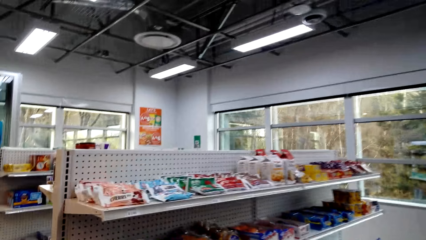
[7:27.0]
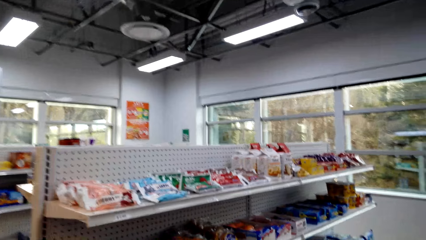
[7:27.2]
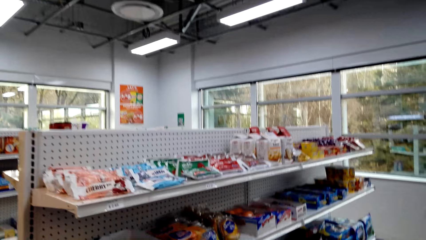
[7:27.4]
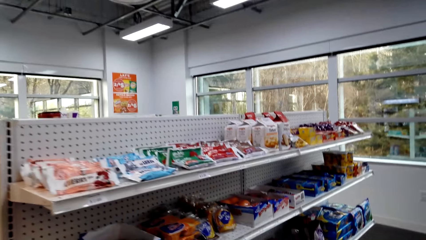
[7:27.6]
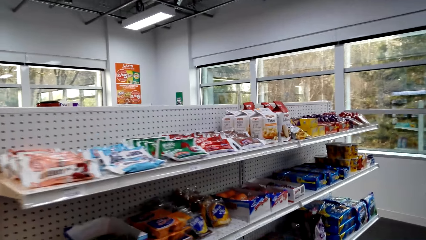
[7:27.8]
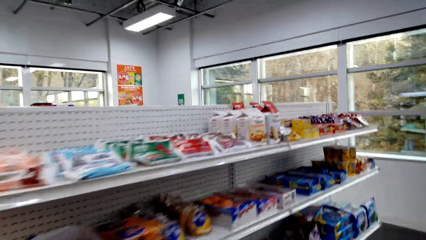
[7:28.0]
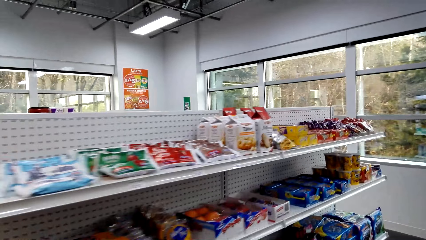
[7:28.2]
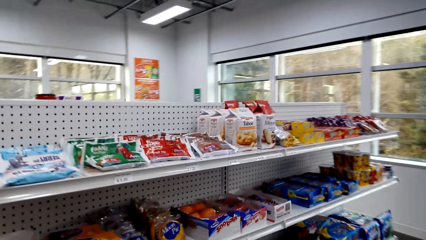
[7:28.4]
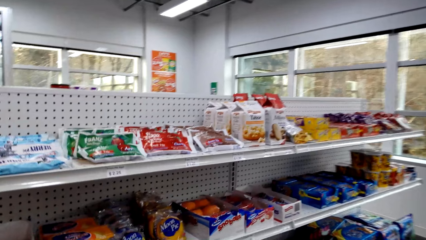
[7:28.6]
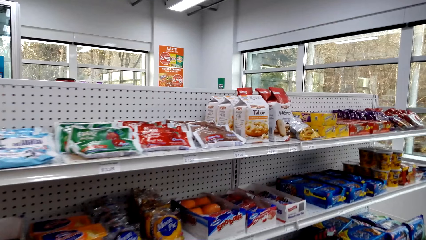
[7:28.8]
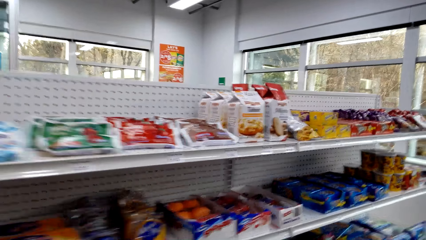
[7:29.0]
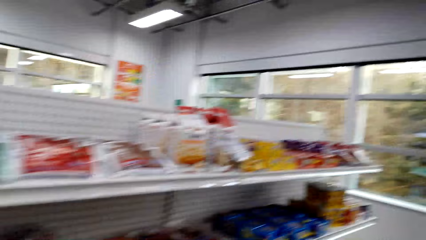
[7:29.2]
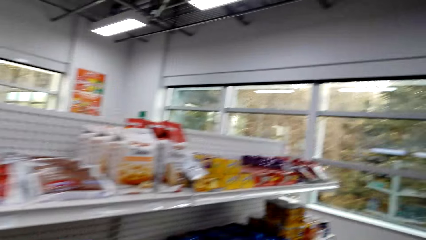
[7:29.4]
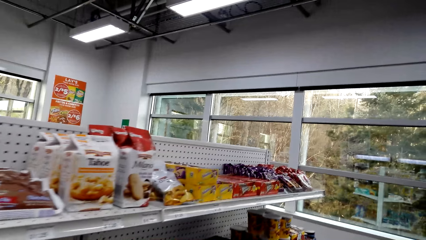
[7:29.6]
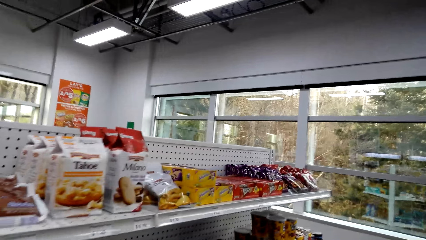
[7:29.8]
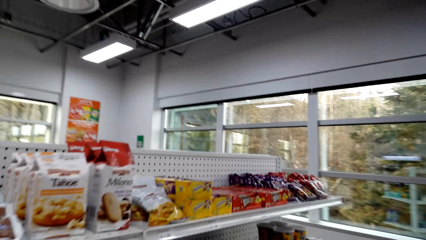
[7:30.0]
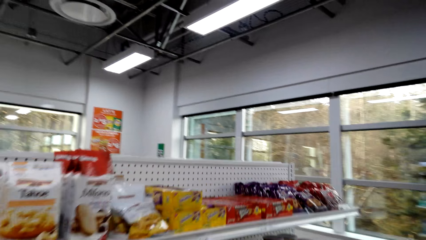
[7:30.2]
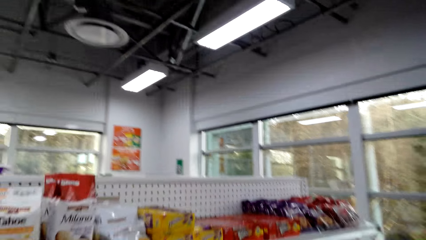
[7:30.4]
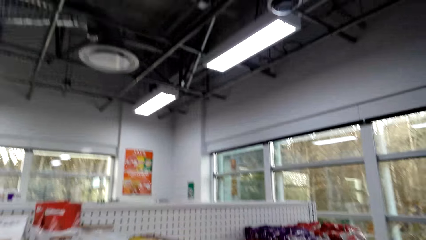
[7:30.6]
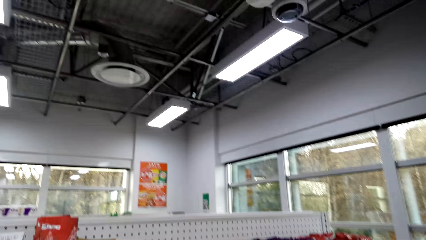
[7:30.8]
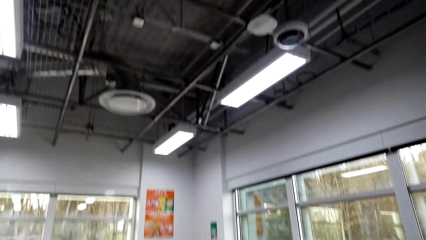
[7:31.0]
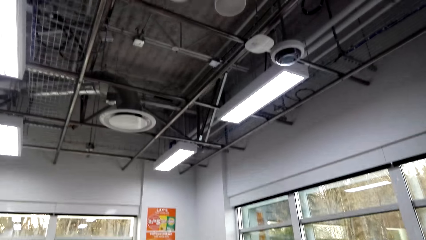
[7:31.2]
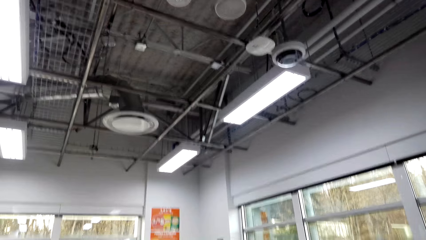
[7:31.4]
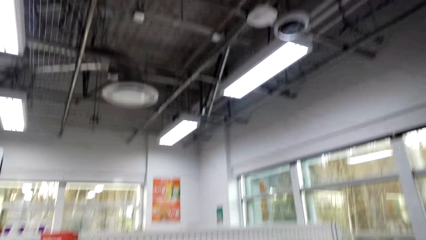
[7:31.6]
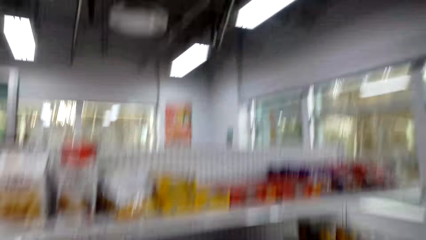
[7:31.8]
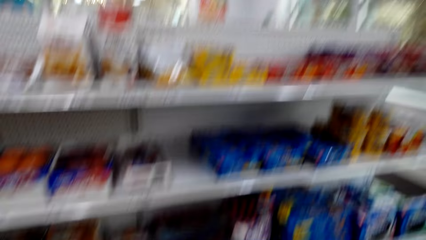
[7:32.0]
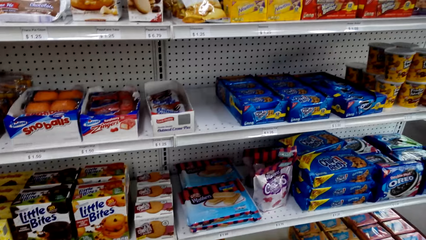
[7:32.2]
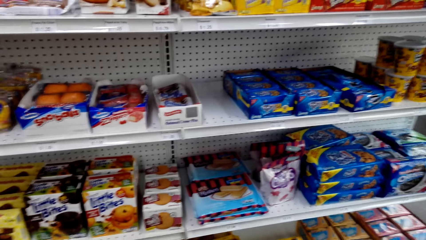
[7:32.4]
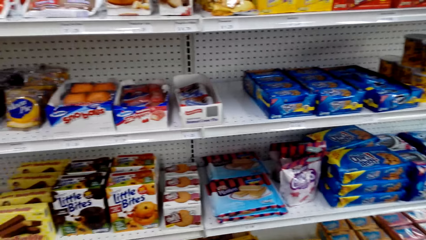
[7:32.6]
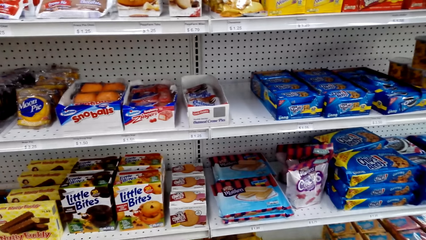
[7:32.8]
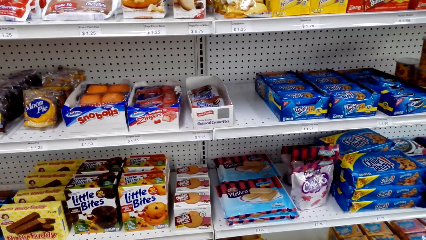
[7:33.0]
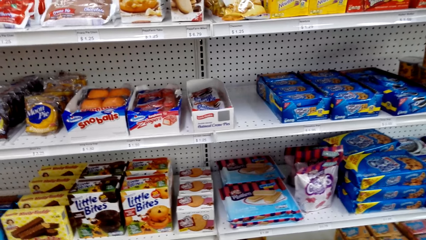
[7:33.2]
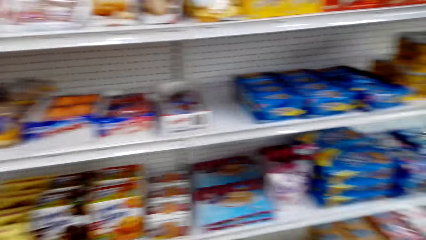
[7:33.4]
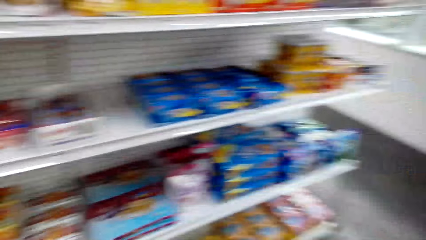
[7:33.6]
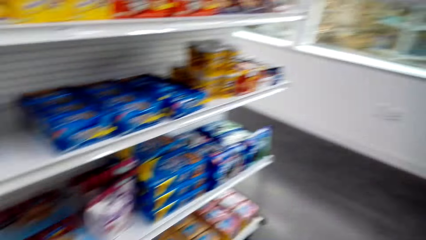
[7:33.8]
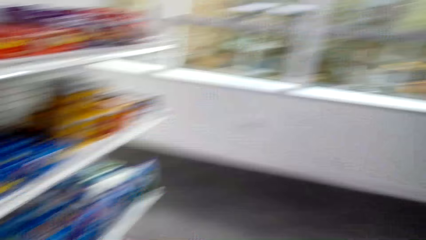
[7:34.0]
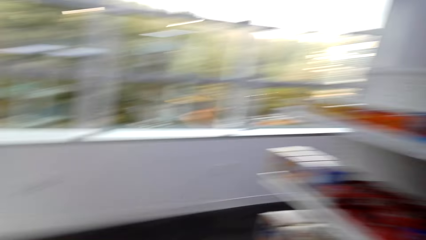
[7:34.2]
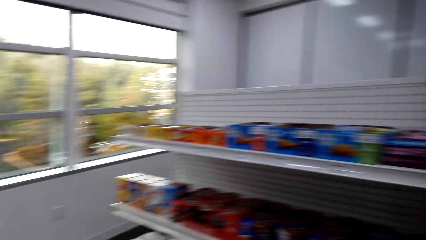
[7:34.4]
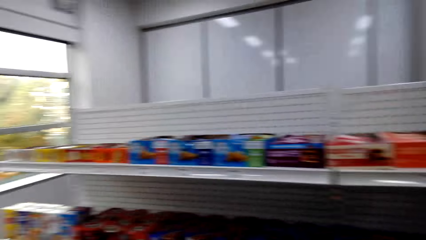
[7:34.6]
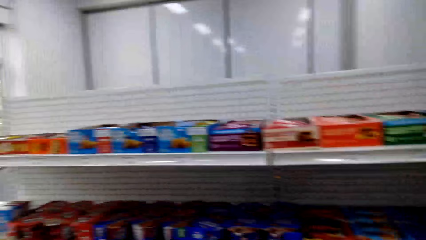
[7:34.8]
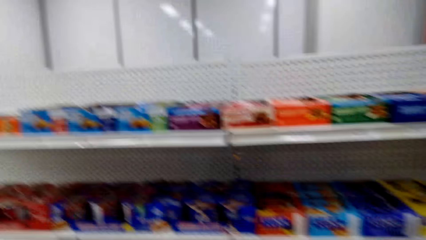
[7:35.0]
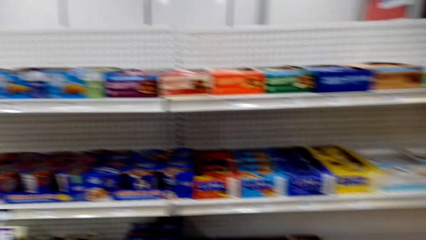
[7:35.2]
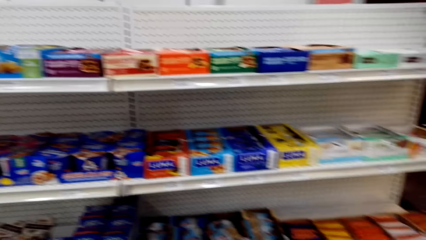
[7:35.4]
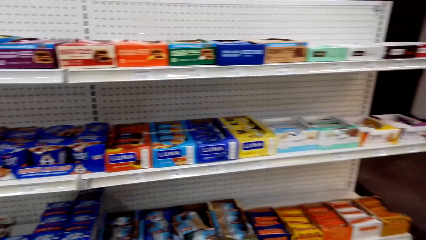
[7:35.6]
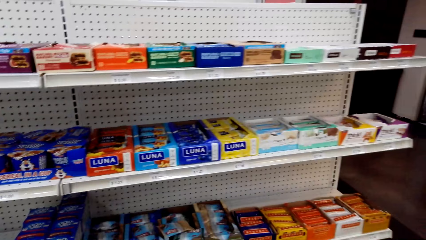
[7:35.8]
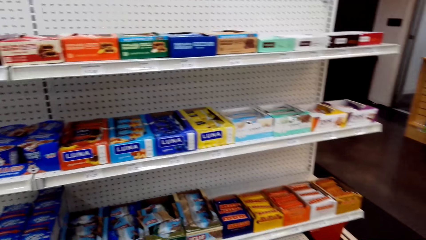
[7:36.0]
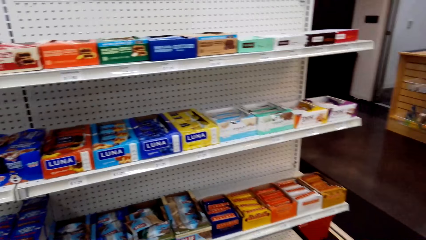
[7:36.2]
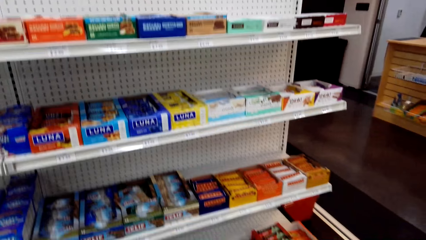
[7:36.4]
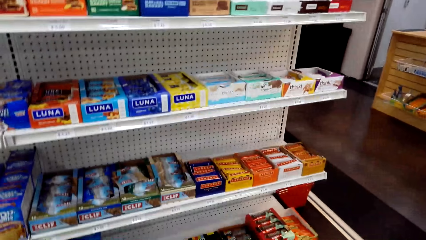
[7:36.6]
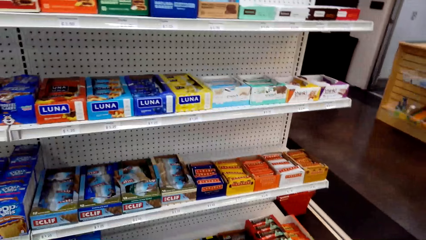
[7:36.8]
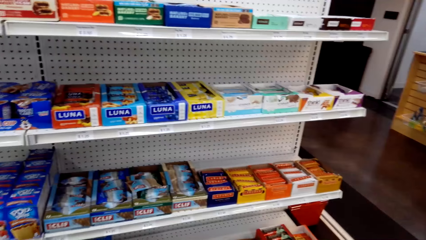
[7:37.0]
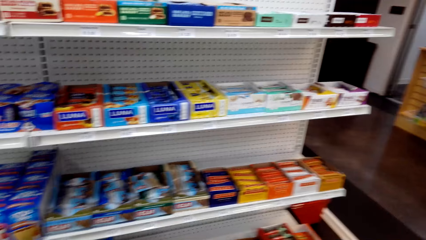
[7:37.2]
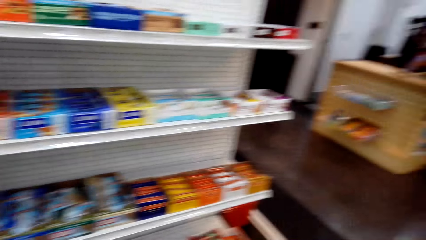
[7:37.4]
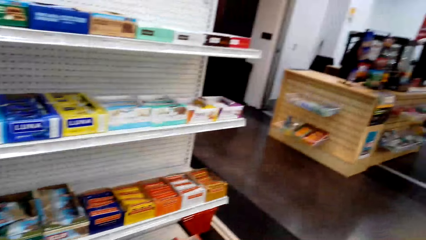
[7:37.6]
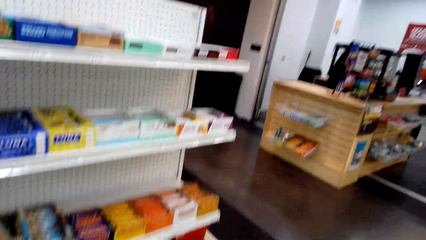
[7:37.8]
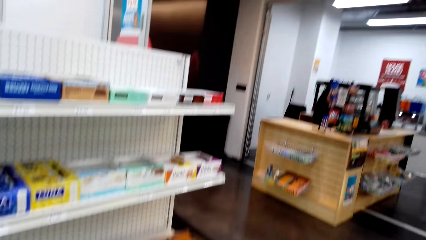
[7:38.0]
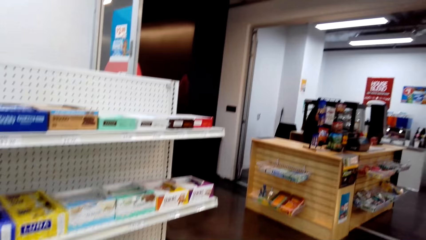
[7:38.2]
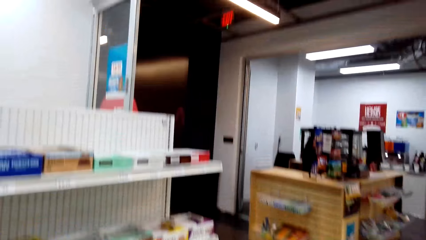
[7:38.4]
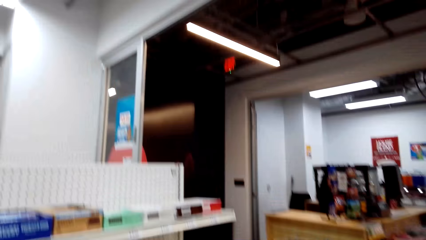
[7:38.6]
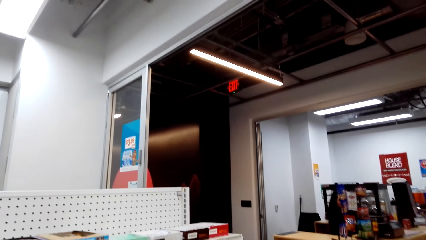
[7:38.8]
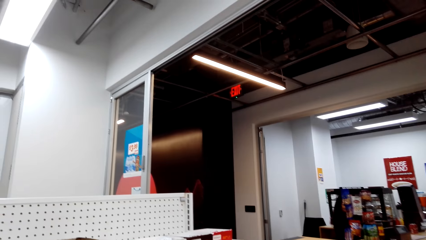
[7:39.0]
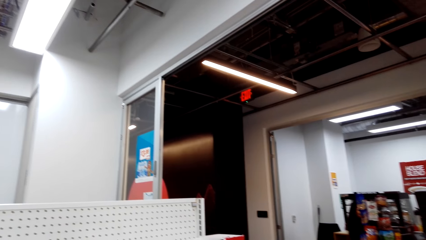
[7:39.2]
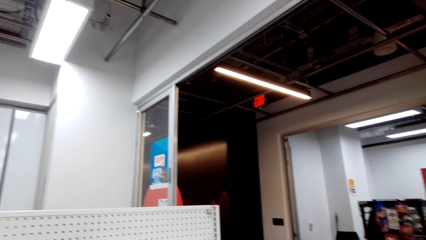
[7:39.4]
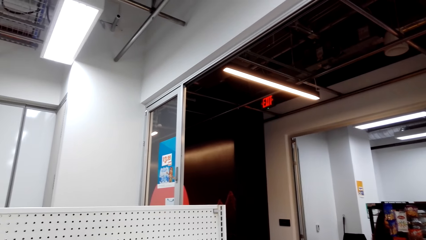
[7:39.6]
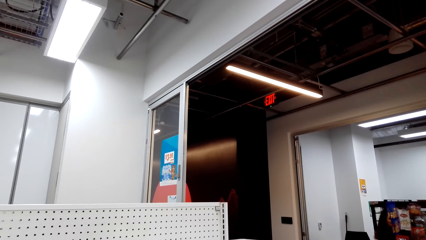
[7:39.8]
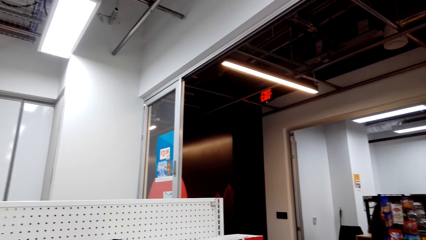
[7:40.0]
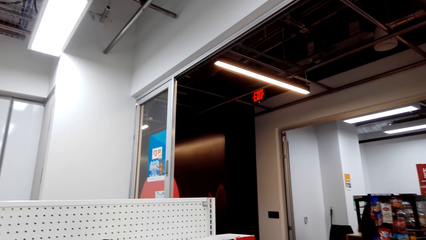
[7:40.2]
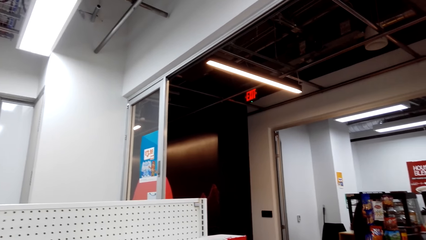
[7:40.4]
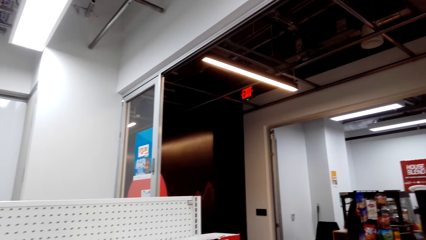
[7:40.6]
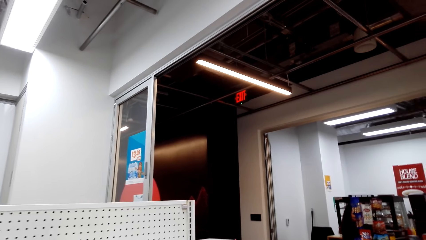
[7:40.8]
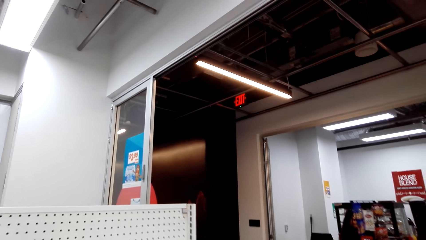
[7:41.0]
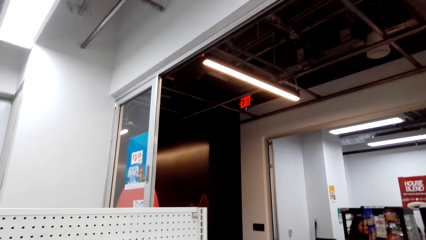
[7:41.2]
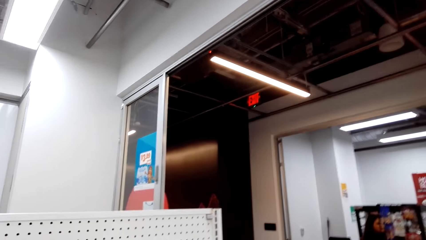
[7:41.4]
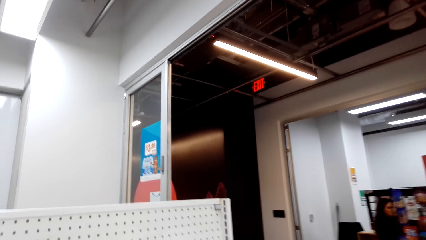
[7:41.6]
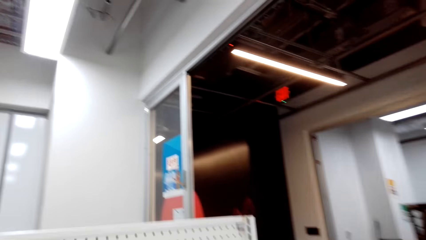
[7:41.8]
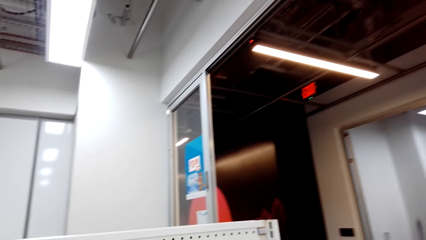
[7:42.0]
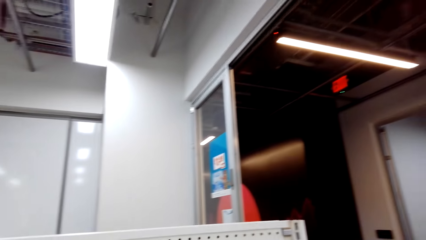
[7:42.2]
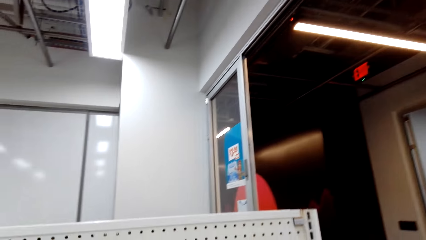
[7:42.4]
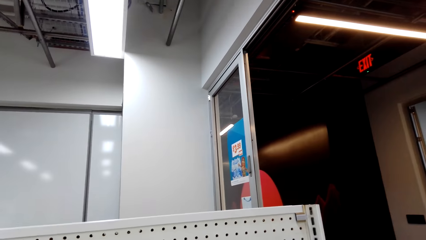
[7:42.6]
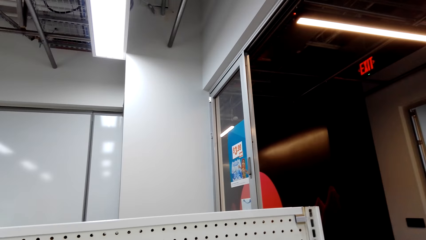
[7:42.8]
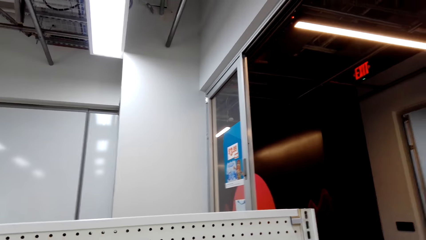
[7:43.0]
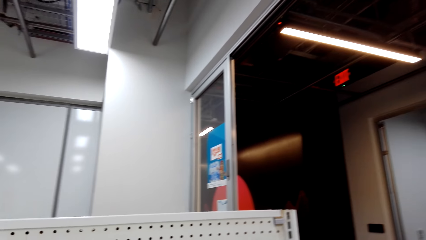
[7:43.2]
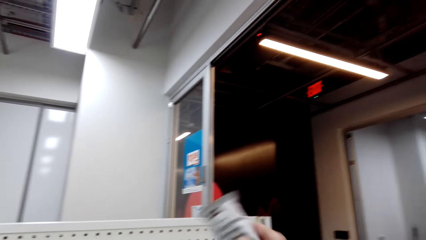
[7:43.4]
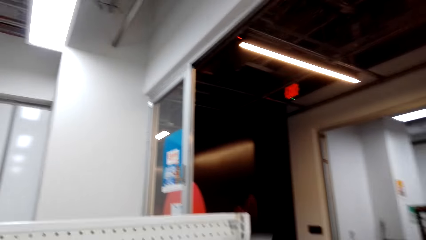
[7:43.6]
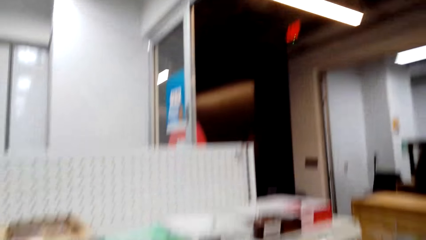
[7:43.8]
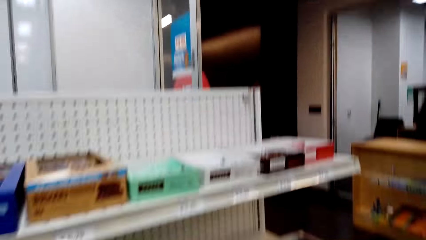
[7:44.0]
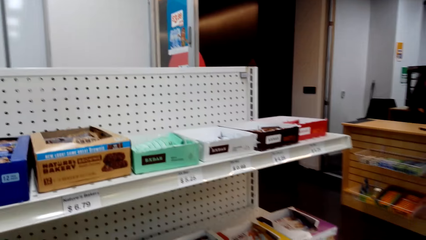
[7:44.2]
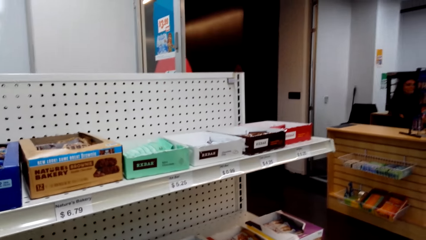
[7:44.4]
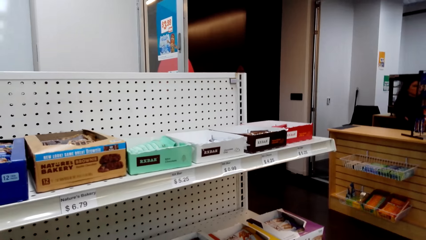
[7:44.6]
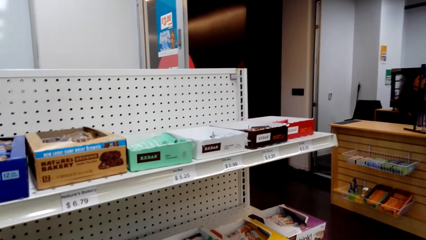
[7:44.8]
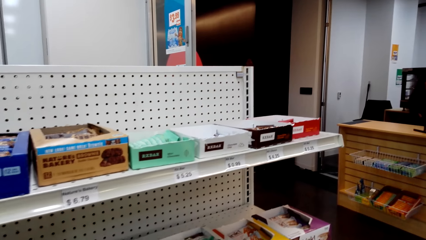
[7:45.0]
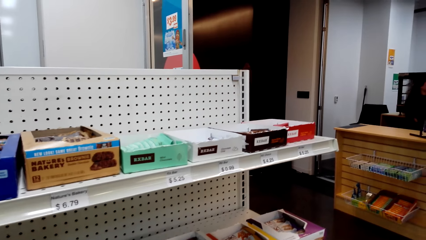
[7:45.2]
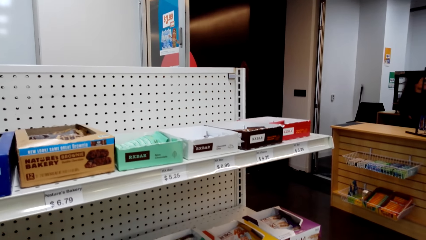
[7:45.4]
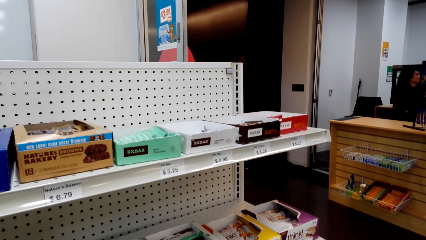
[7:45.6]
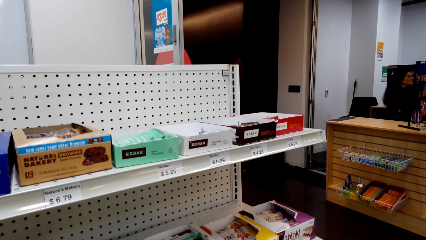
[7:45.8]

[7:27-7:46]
The camera wearer looks around. They walk in a supermarket. They look around. They look around the room. They look around.
